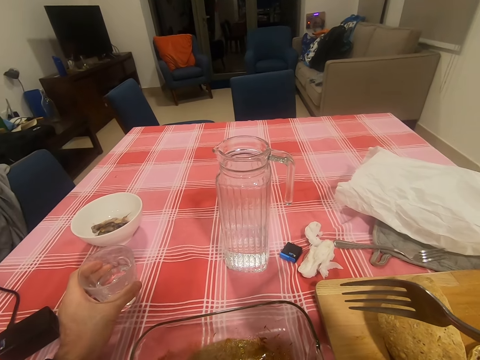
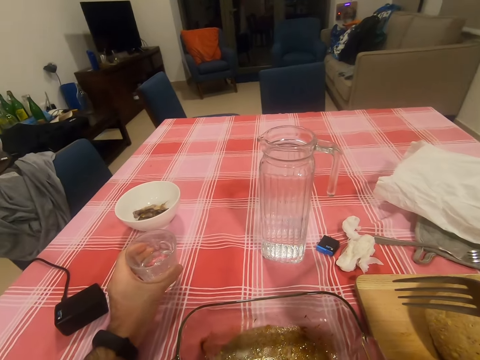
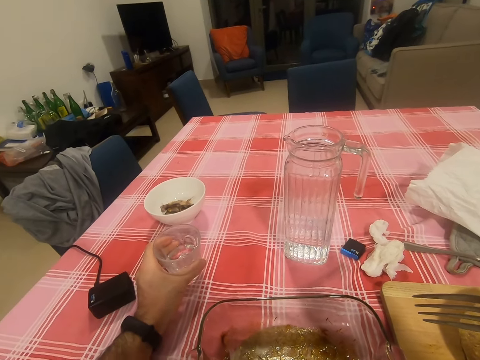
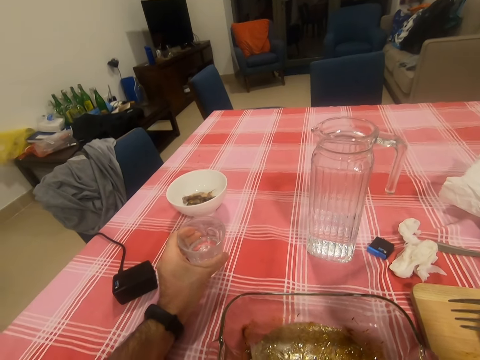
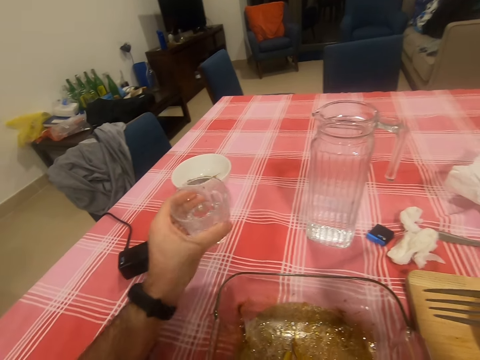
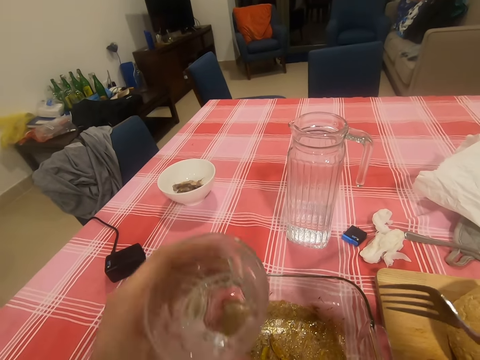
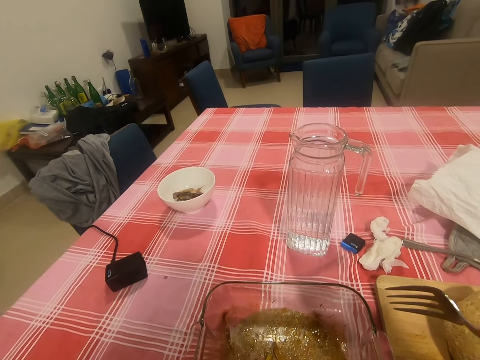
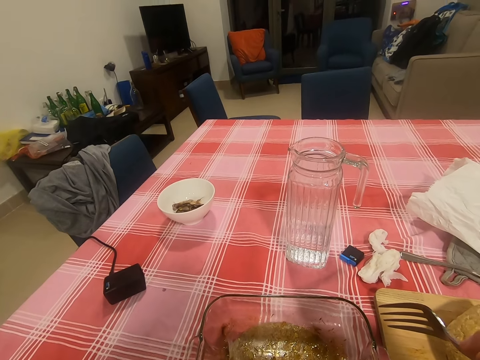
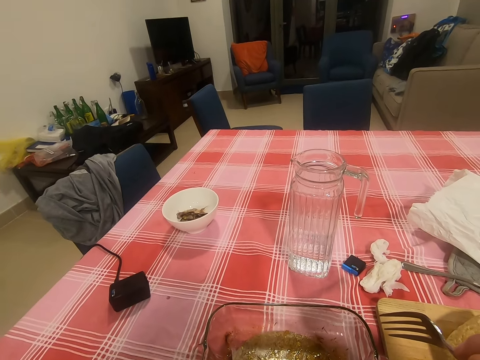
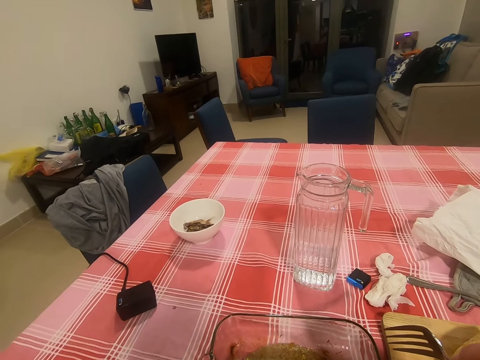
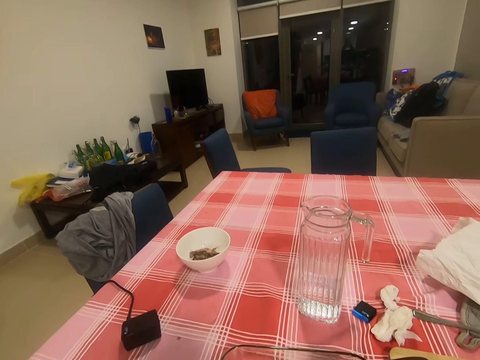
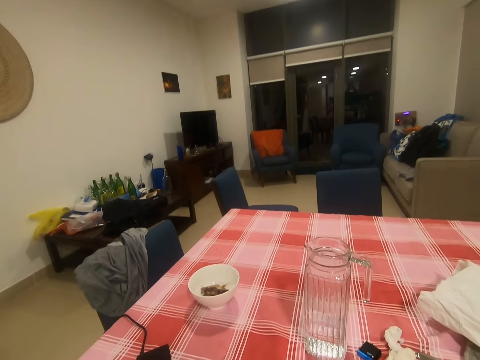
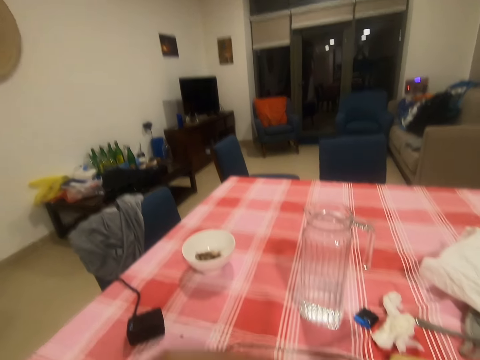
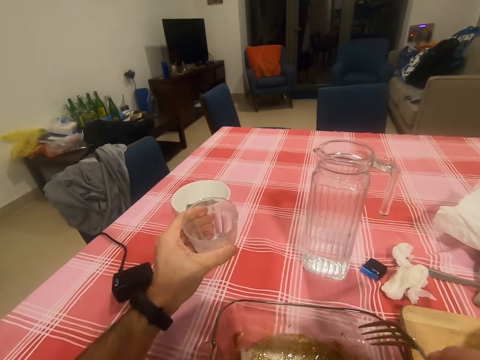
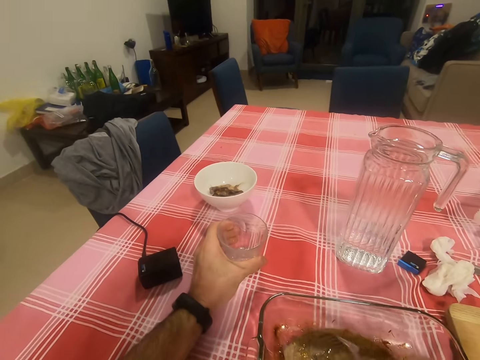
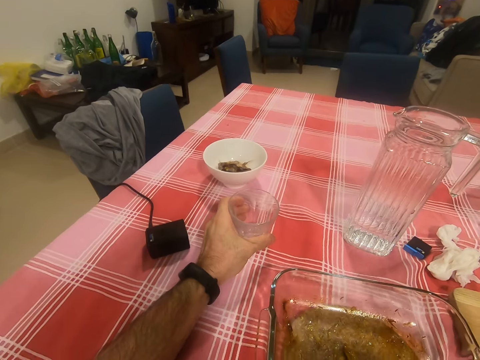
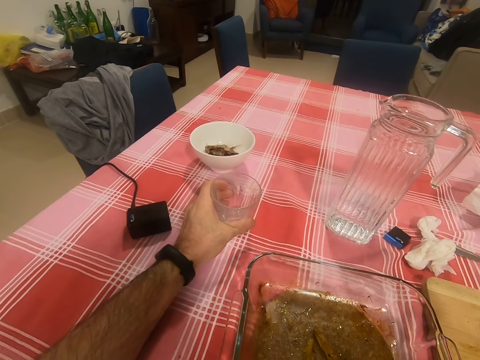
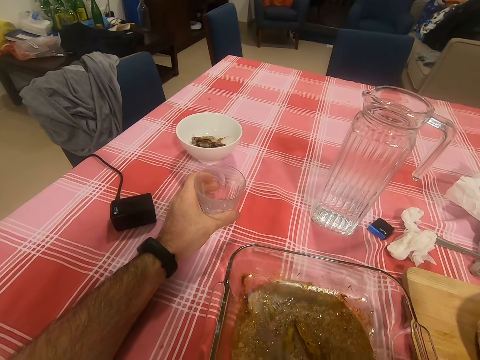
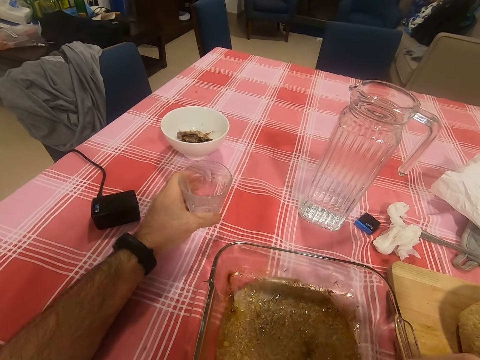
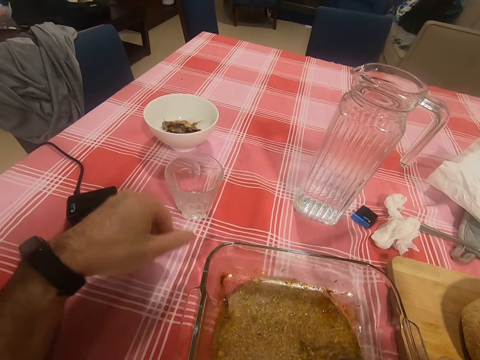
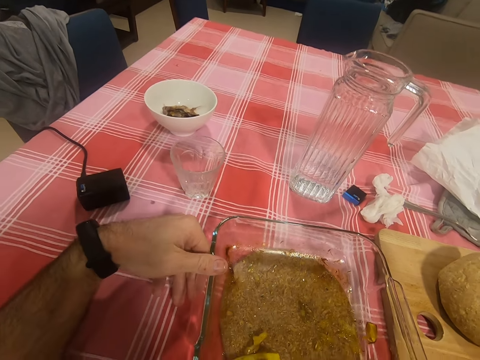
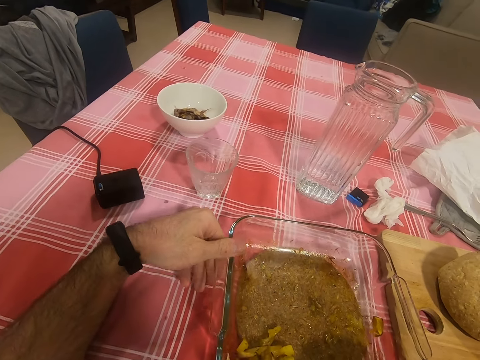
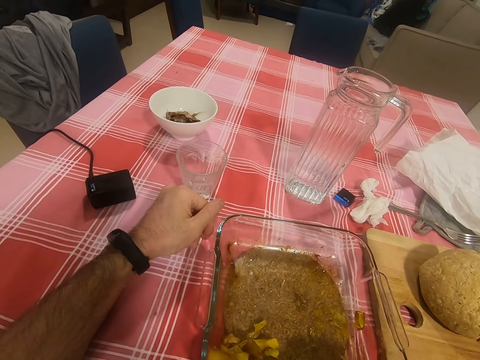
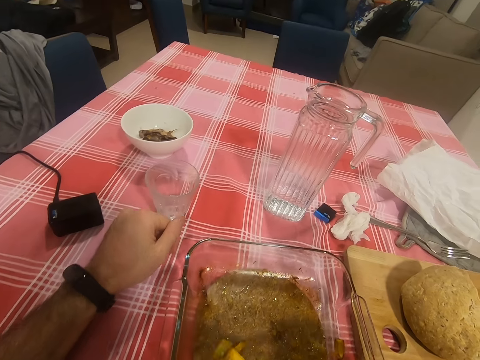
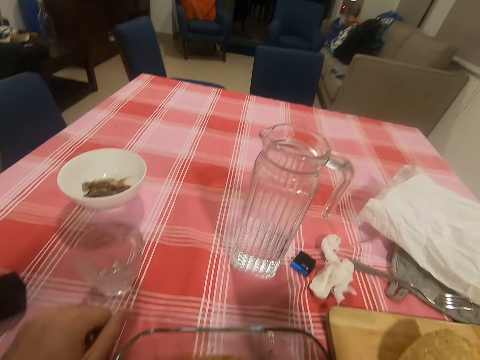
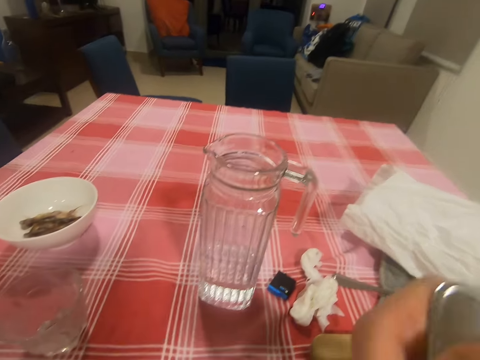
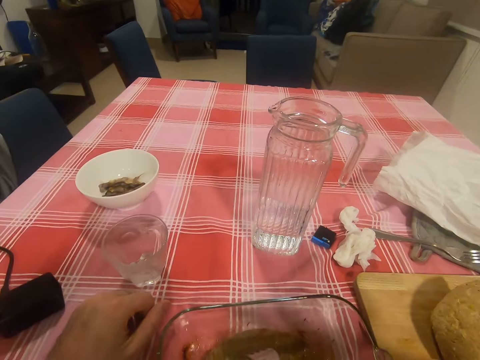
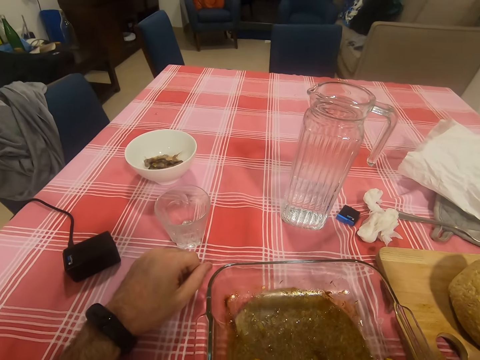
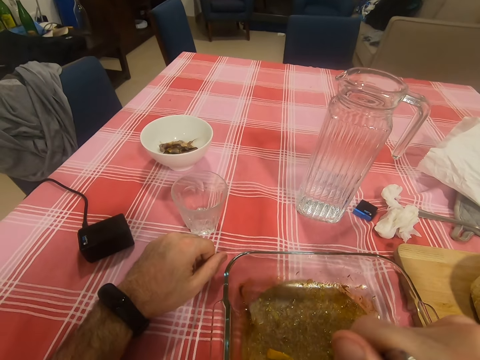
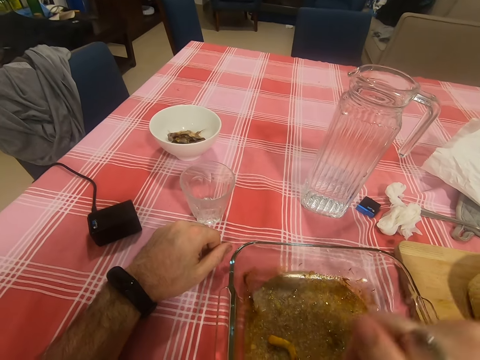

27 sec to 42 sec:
The camera wearer turns to the side. He raises the cup from the table to his mouth with his left hand. He drinks water. He turns to the side. He lowers the cup from his mouth to the table with his left hand. He picks some potato chips with the fork from the plate. He turns to the side. He puts the potato chips in his mouth with the fork and picks some potato chips with the fork from the plate.

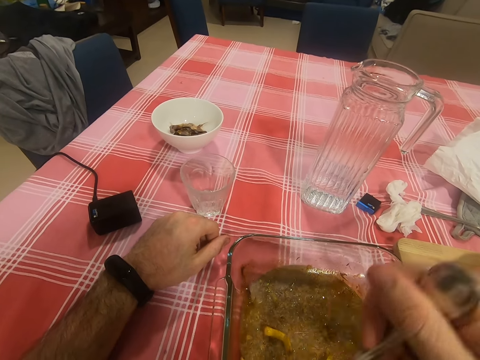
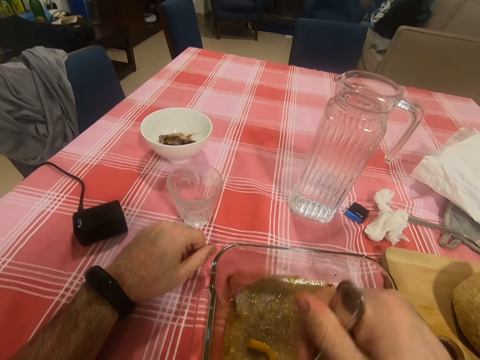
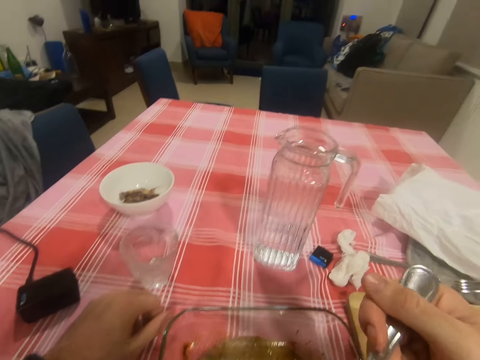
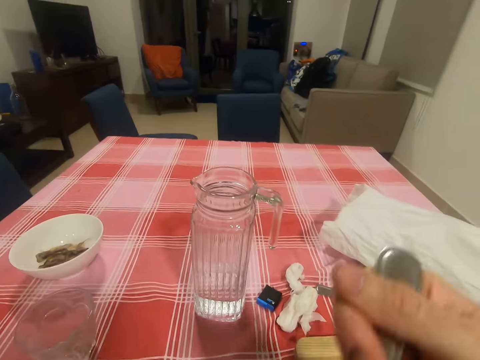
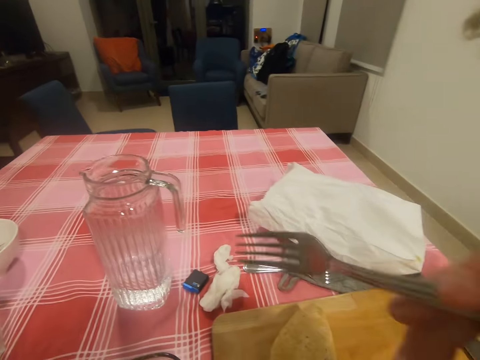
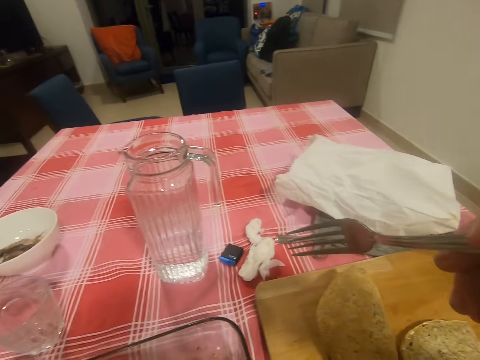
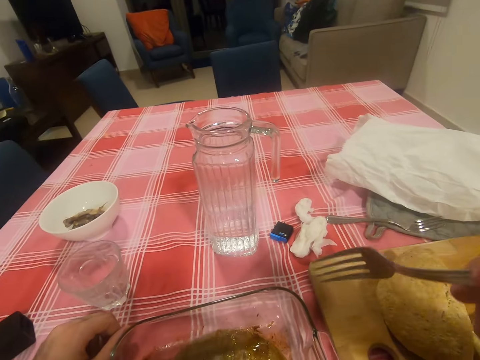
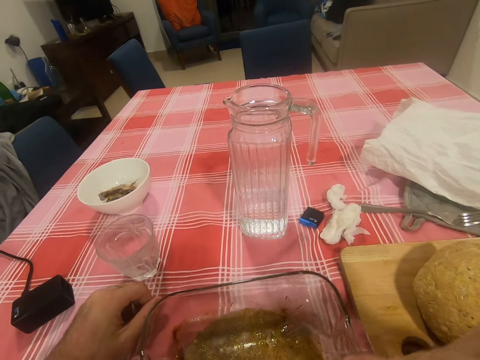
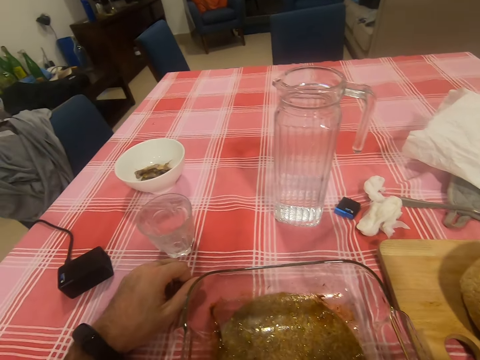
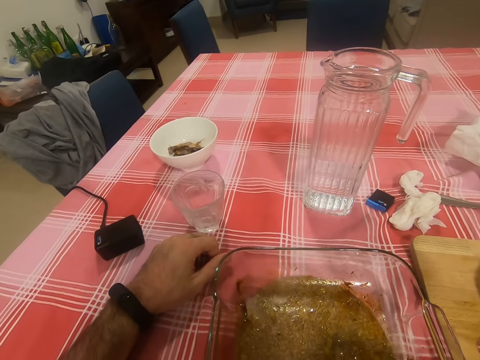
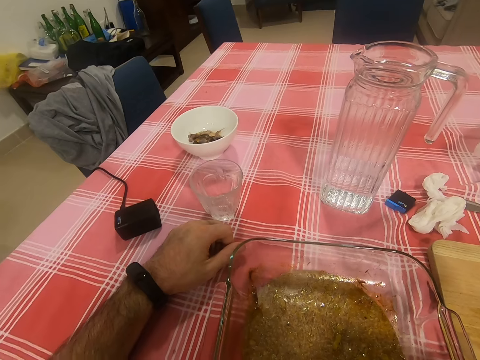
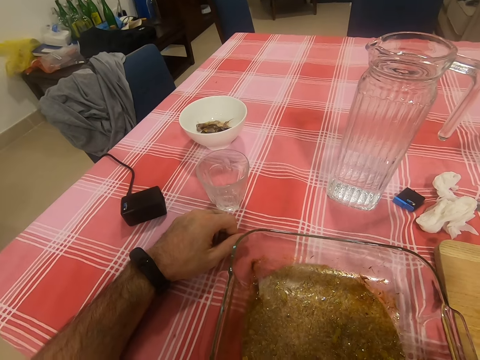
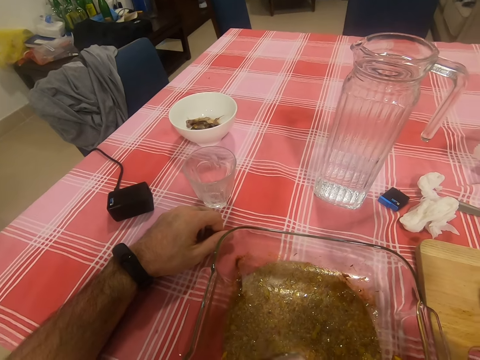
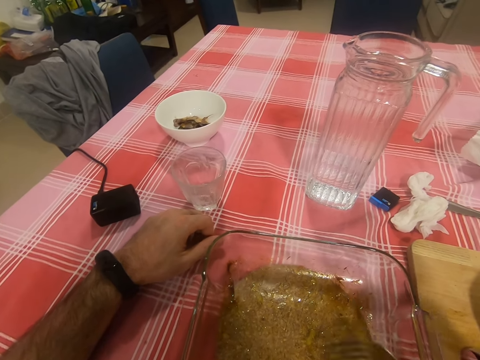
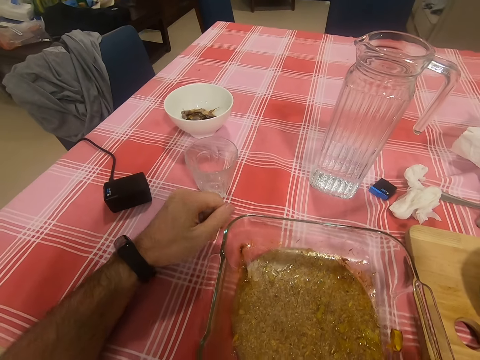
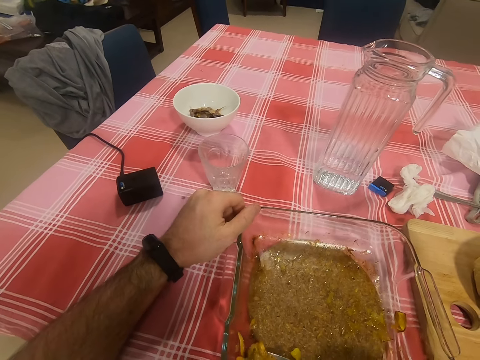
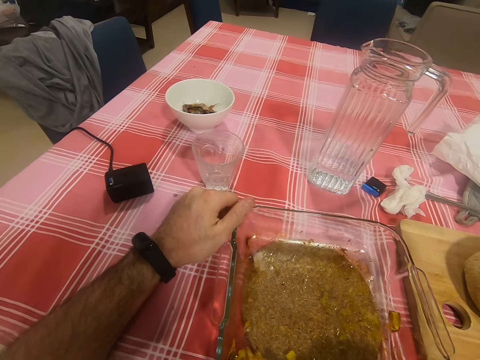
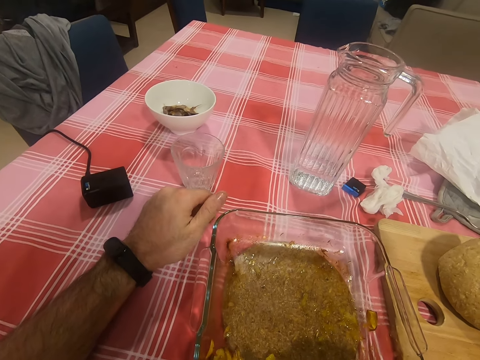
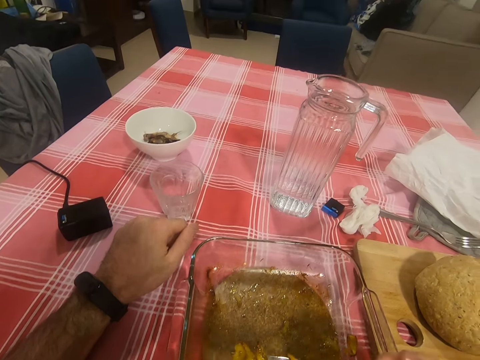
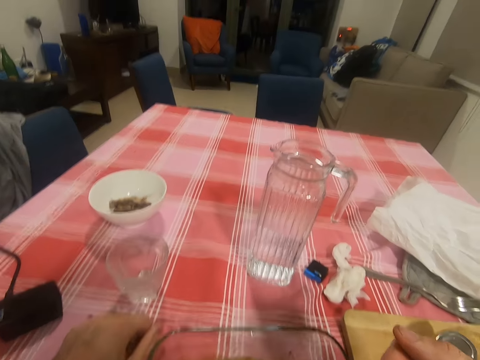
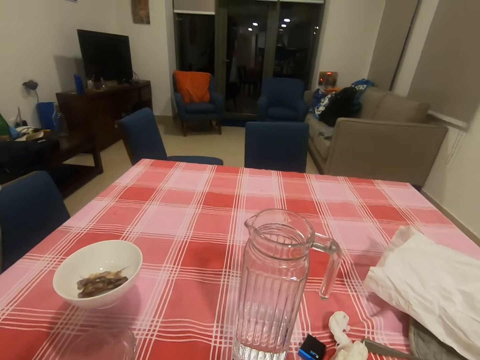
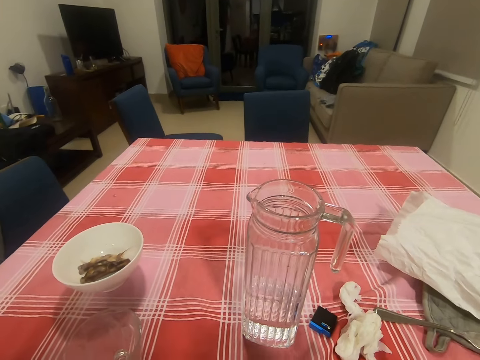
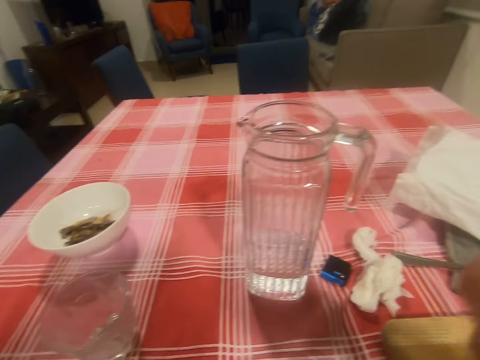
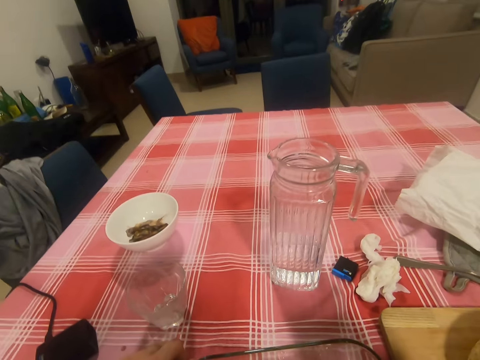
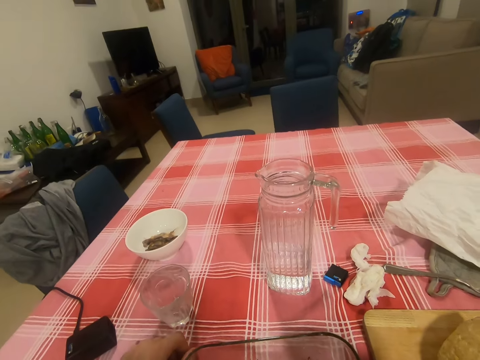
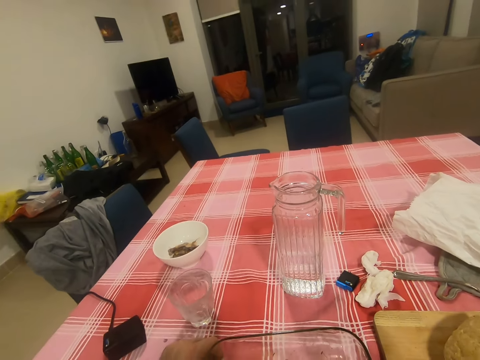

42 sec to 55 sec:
The camera wearer puts the potato chips in his mouth with the fork. He removes the fork from his mouth with his right hand. He holds the fork. He picks some potato chips with the fork from the plate. He puts the potato chips in his mouth with the fork.
